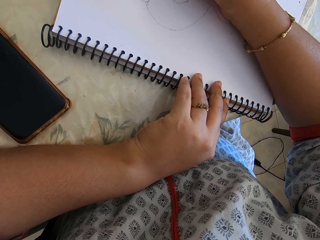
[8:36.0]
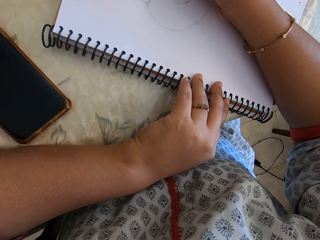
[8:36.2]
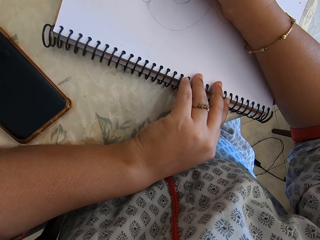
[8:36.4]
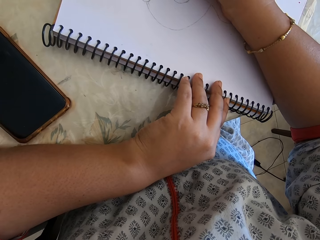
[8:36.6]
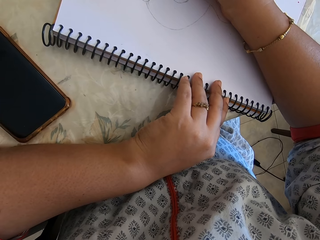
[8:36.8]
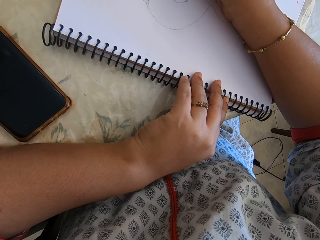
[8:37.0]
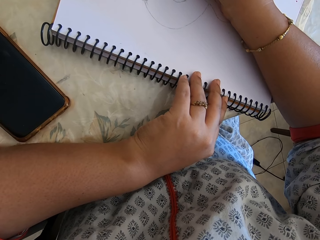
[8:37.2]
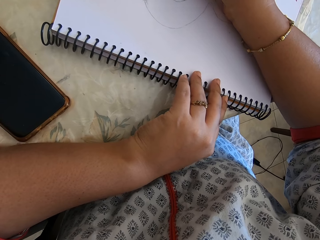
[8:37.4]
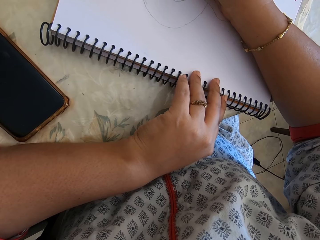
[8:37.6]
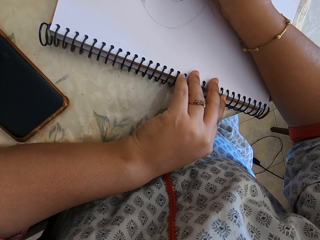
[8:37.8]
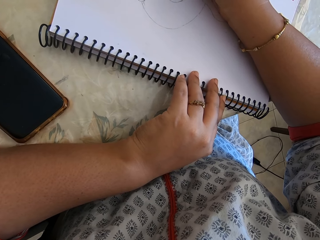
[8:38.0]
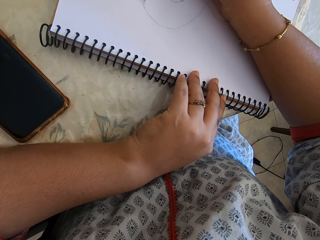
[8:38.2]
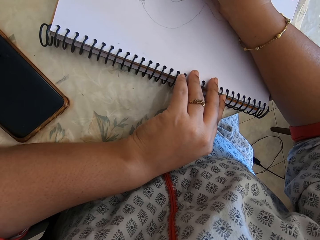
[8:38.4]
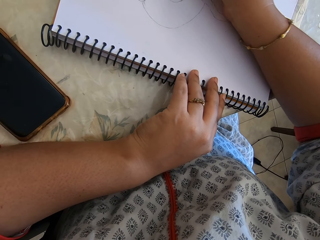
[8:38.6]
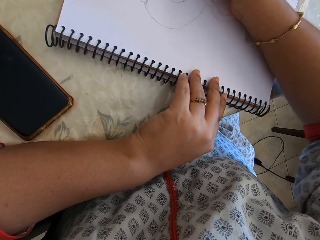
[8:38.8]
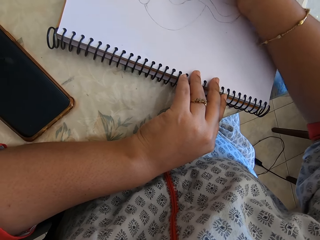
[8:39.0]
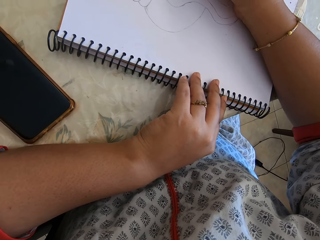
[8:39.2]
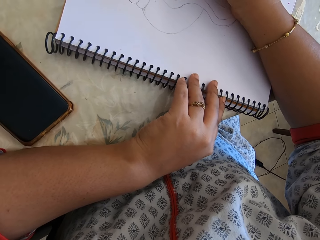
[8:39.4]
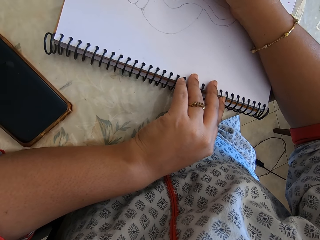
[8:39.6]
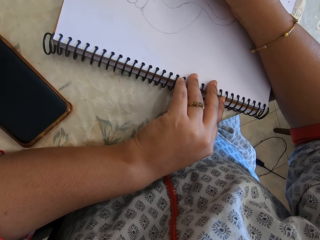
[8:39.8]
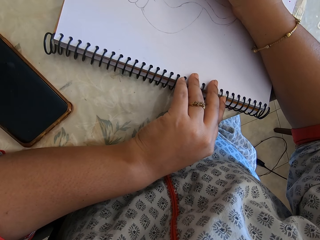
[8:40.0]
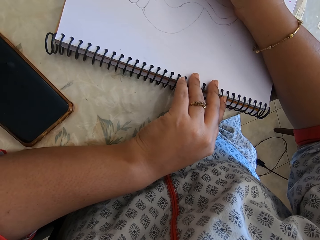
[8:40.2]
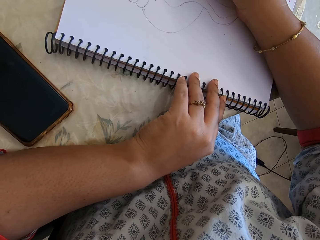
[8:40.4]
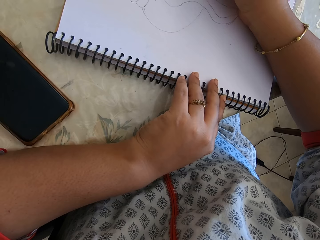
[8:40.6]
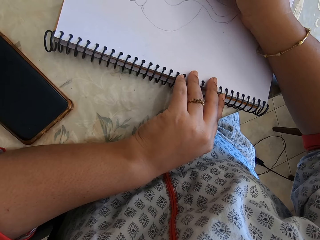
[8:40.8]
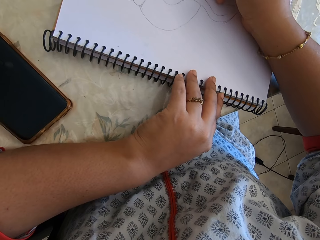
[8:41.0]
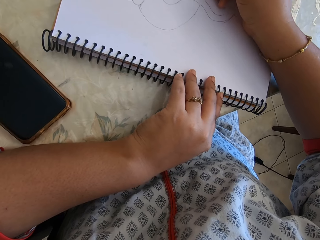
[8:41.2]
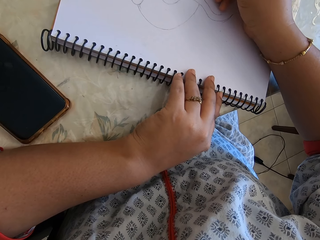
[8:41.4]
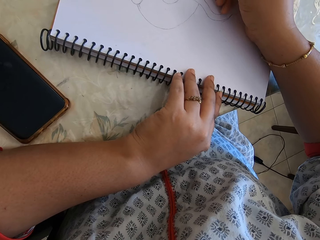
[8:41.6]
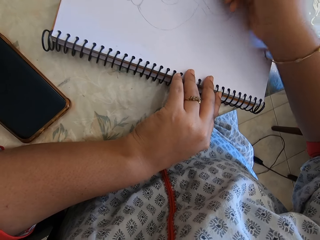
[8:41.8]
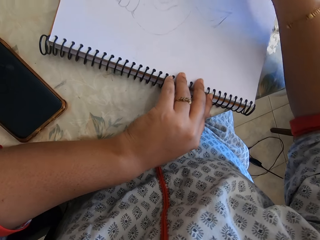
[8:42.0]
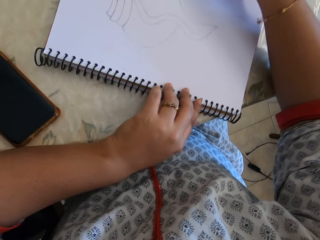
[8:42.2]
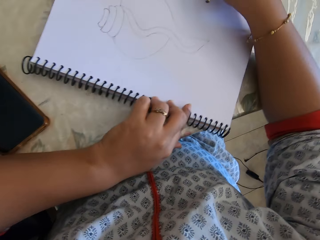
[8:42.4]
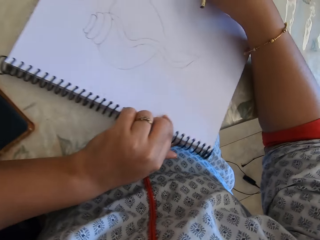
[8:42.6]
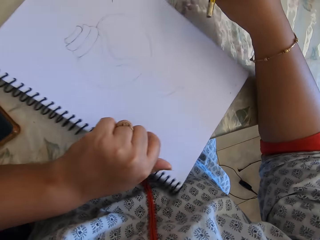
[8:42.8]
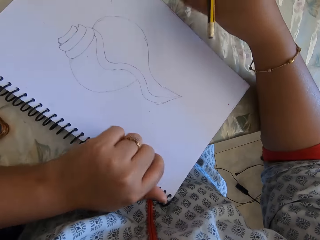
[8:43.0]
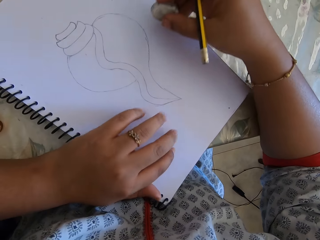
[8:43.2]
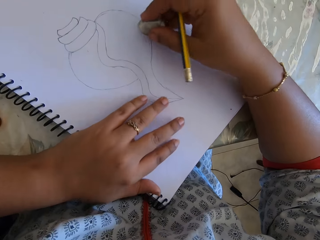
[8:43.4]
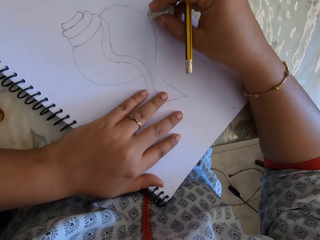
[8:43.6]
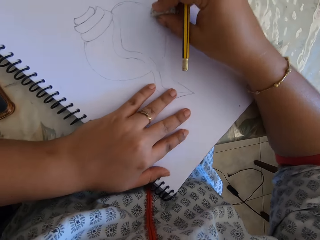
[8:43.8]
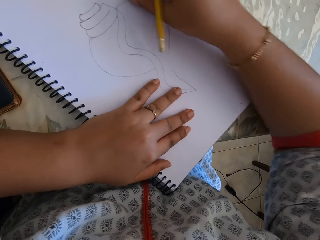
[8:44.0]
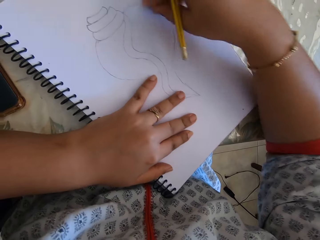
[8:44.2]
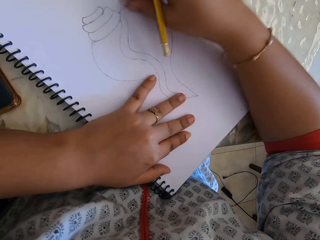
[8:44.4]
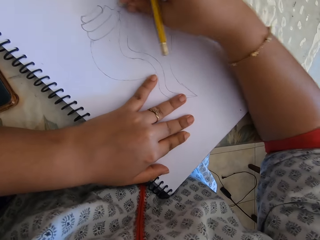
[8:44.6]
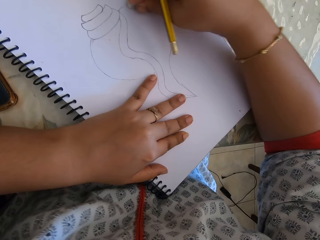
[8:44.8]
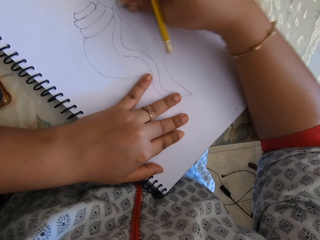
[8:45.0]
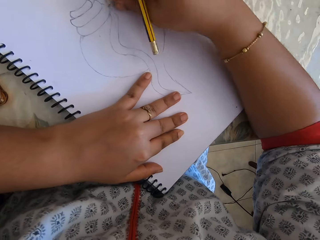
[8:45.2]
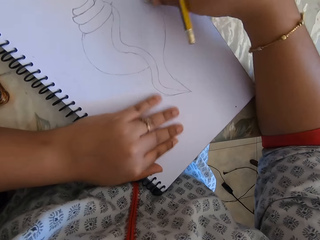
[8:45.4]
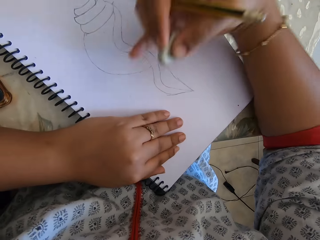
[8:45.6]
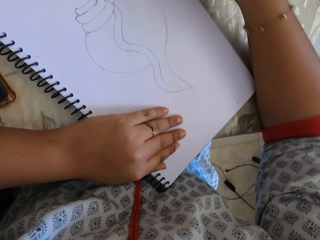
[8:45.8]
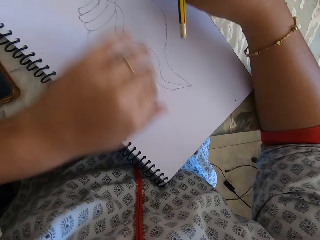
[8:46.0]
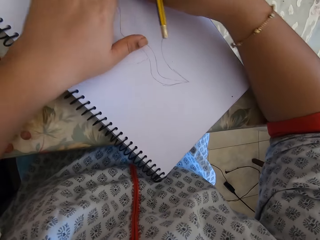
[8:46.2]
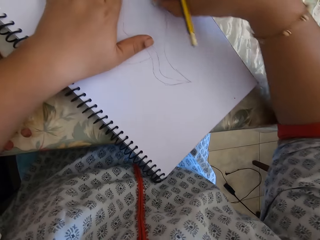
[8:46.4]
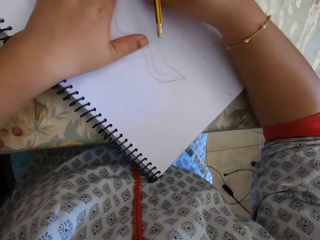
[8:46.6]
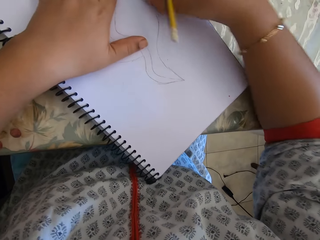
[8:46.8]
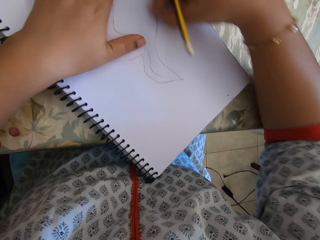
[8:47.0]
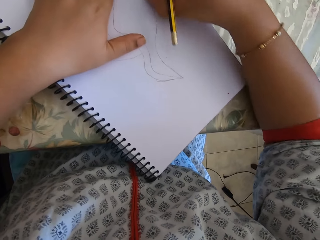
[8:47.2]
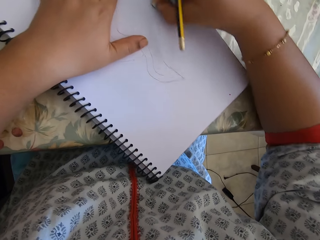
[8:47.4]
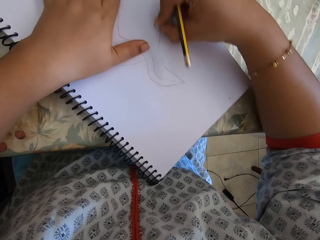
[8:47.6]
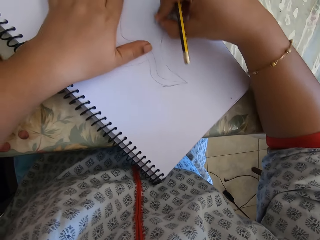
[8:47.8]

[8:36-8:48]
The camera wearer erases the drawing with an eraser.

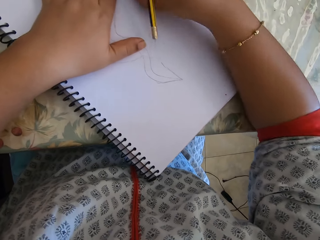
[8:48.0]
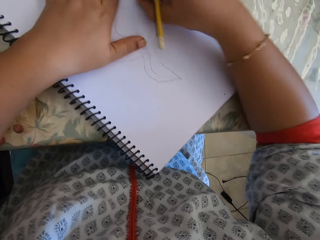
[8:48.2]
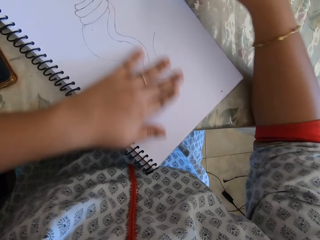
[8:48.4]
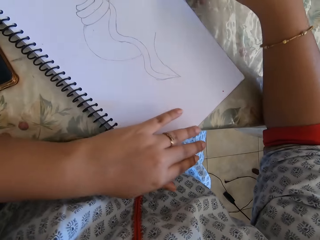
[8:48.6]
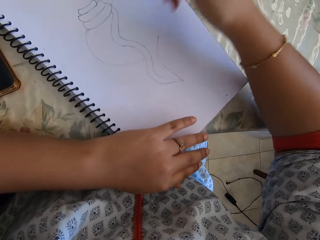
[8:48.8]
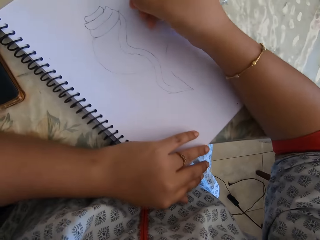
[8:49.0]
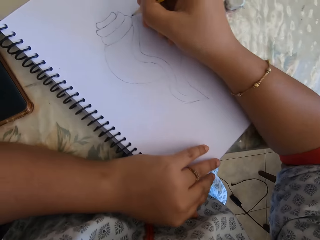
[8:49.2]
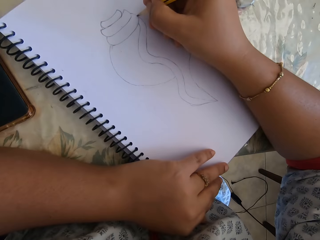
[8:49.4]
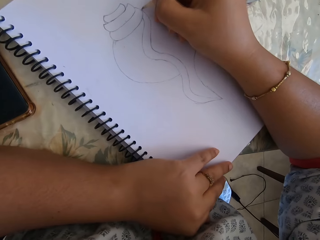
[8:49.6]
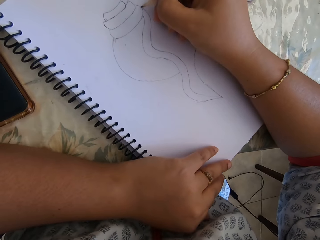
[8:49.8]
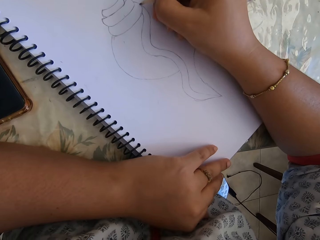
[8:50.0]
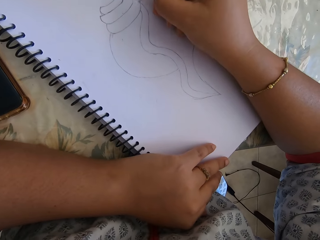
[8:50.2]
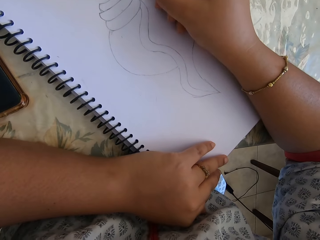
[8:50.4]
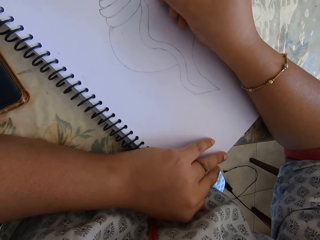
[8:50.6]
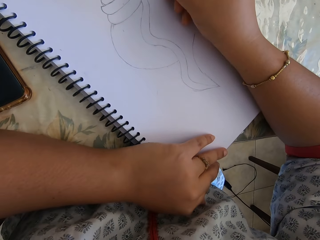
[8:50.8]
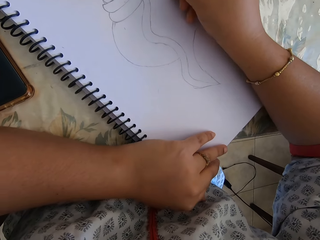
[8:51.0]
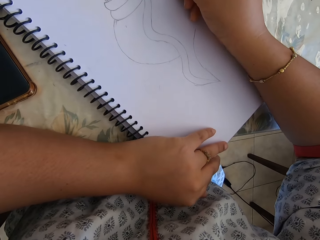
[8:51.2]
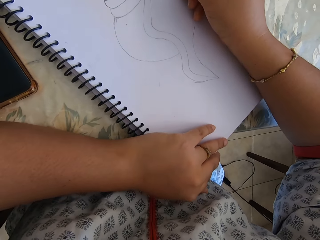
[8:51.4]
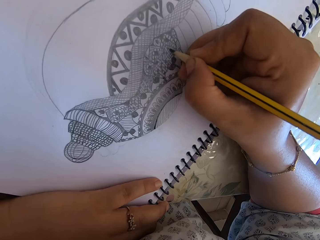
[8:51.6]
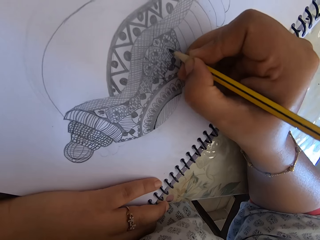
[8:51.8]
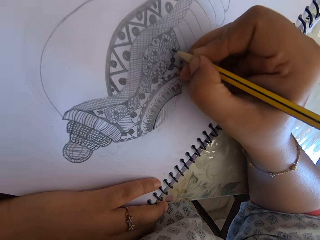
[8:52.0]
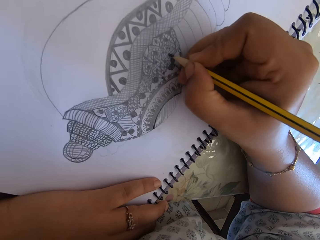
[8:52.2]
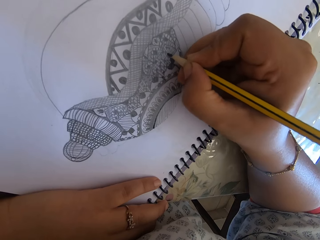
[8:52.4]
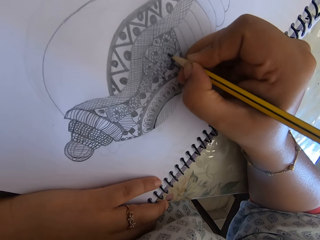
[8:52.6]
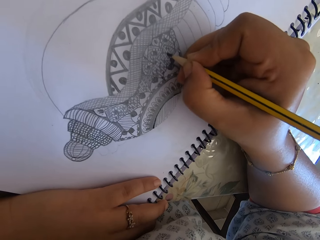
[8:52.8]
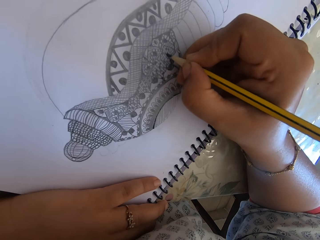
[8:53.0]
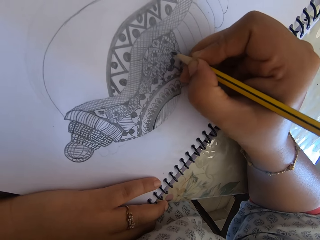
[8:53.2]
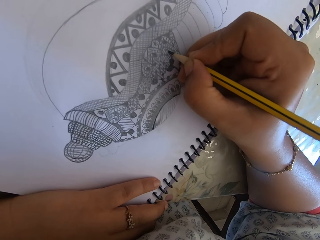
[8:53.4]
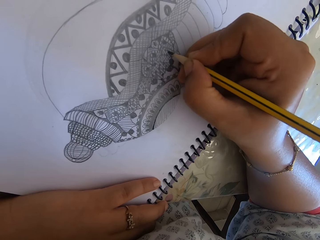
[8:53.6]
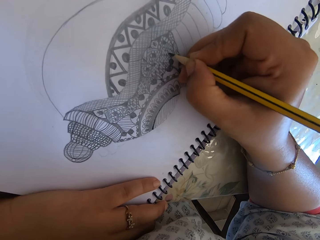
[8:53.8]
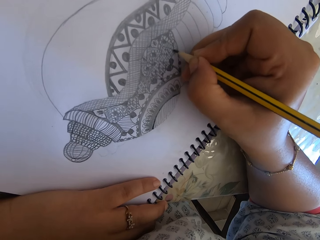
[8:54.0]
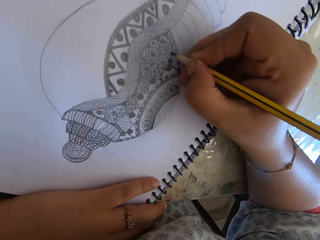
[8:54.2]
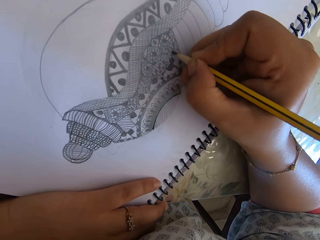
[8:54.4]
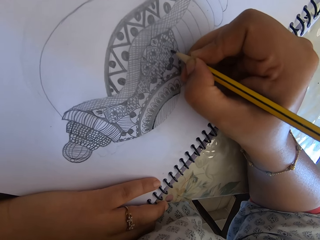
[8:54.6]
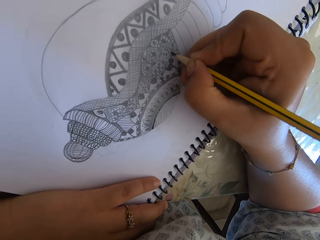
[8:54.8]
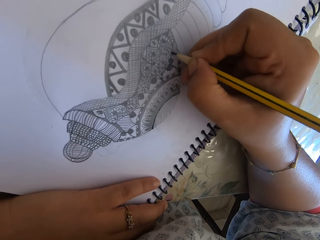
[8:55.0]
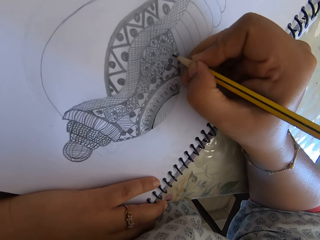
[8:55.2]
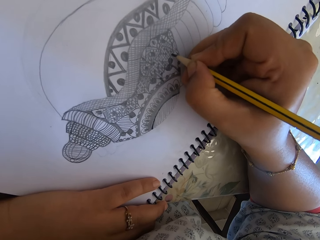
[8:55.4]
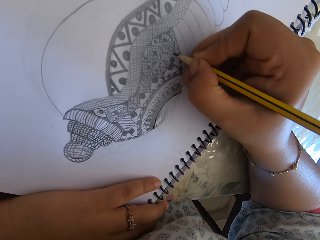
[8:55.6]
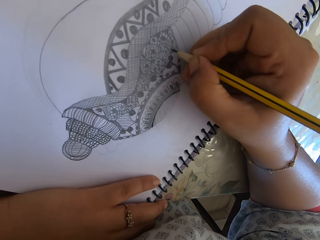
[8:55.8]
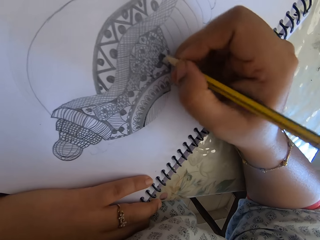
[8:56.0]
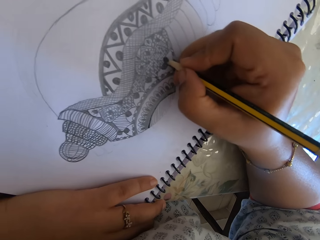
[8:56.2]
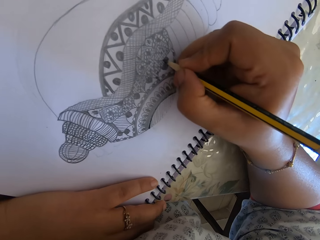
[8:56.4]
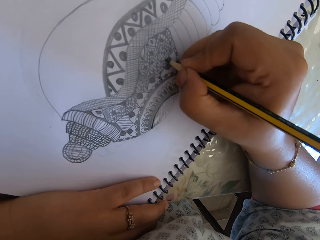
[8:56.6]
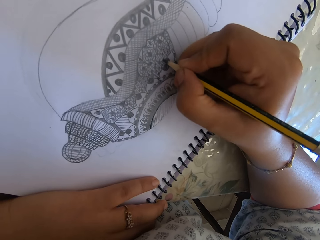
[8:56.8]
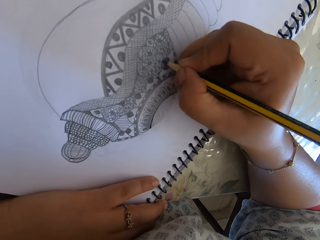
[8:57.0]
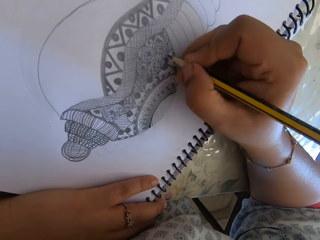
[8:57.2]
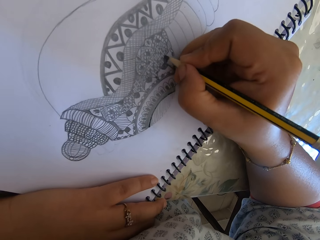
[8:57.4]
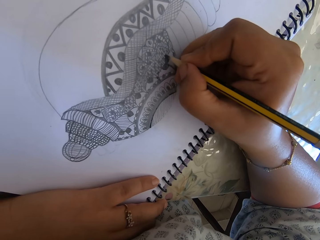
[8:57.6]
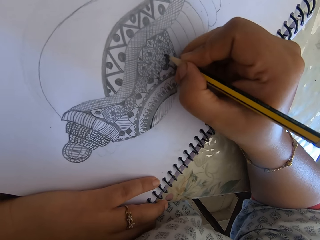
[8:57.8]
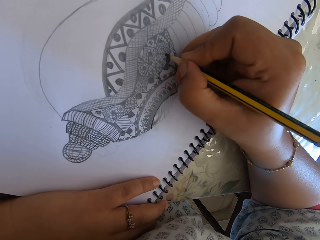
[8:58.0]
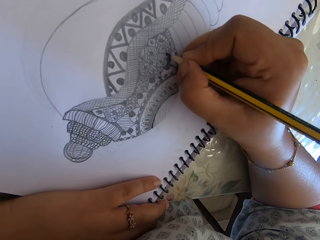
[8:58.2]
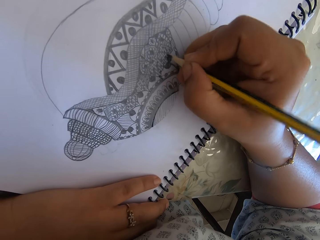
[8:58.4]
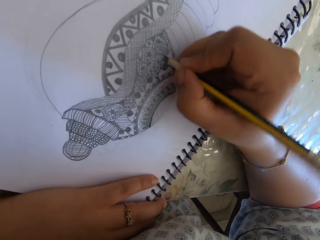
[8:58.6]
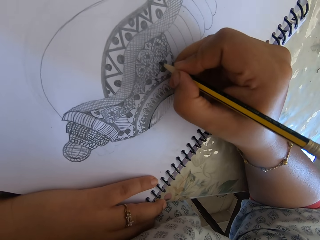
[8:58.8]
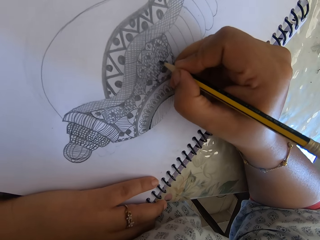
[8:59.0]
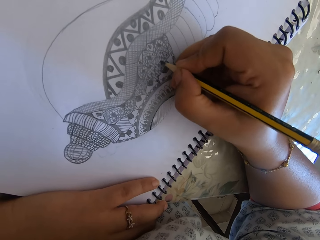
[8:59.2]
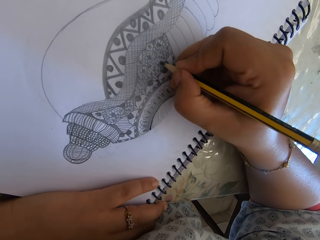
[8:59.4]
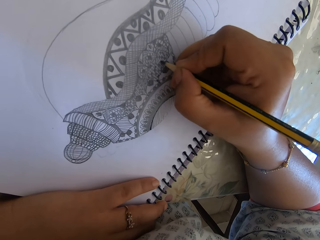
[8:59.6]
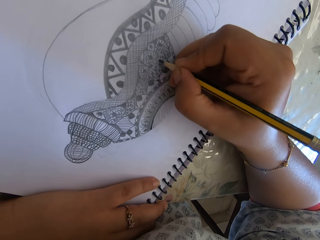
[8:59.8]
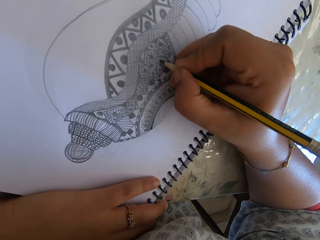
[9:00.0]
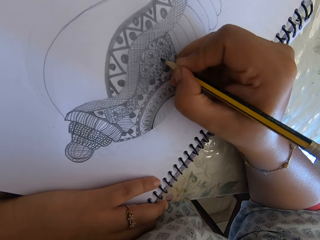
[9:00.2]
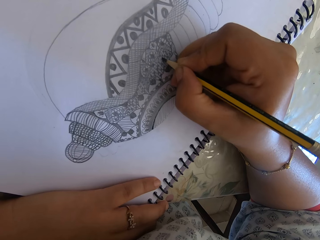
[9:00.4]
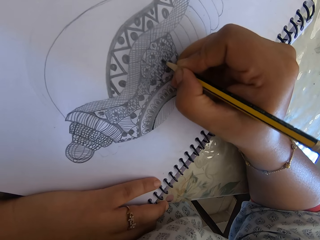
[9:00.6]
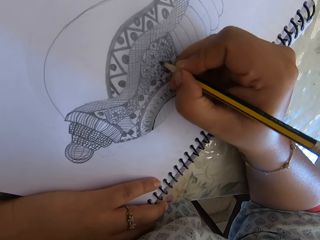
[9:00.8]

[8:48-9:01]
The camera wearer draws with a pencil on the notebook. They draw with the pencil on the notebook again. They talk to a person.
